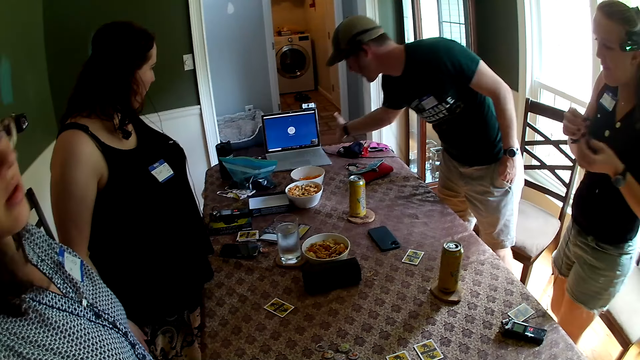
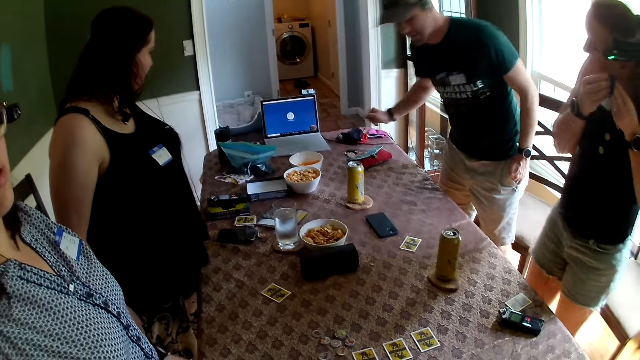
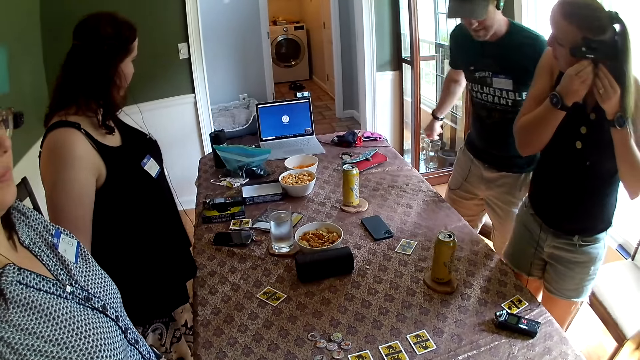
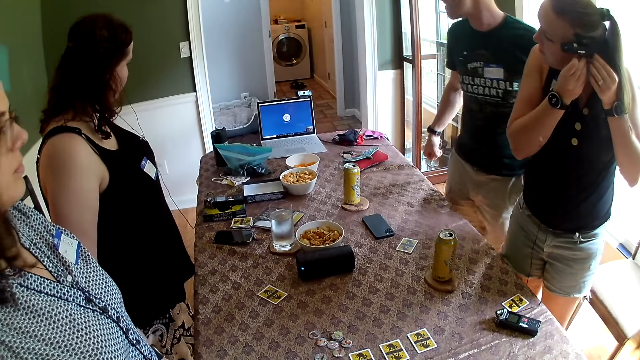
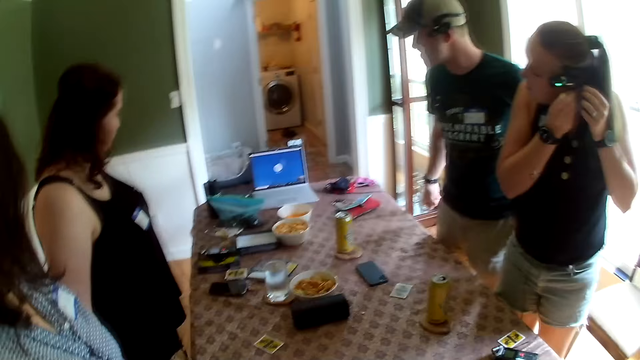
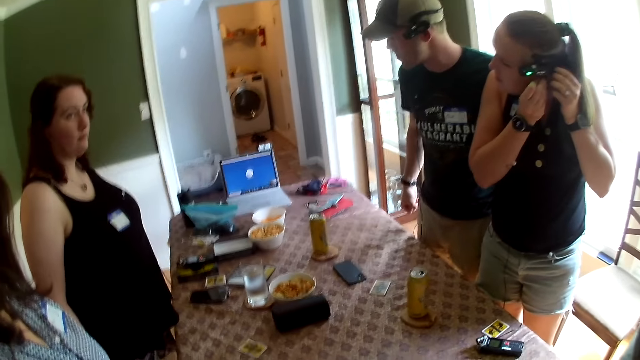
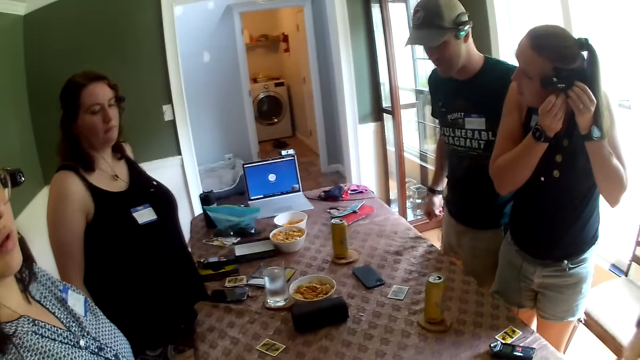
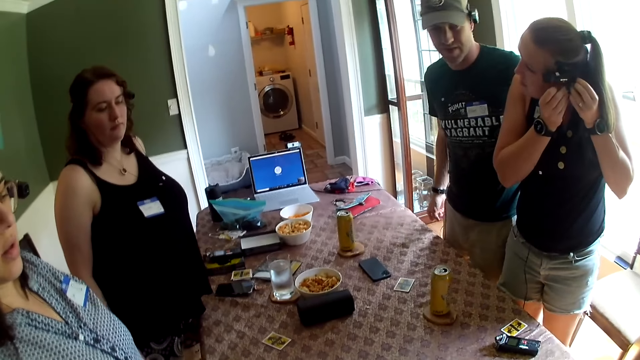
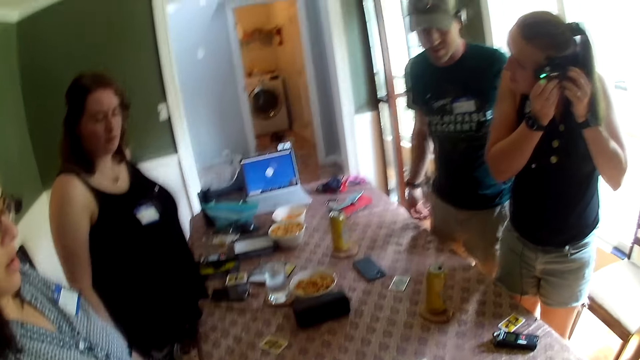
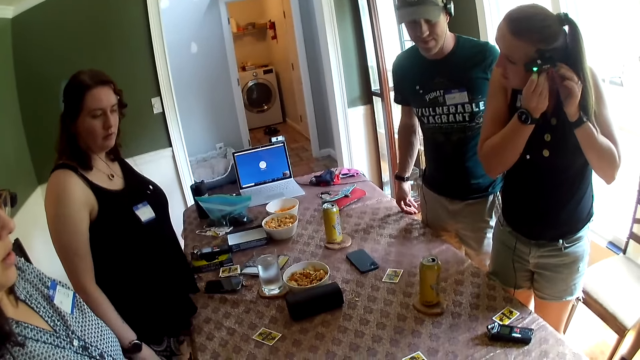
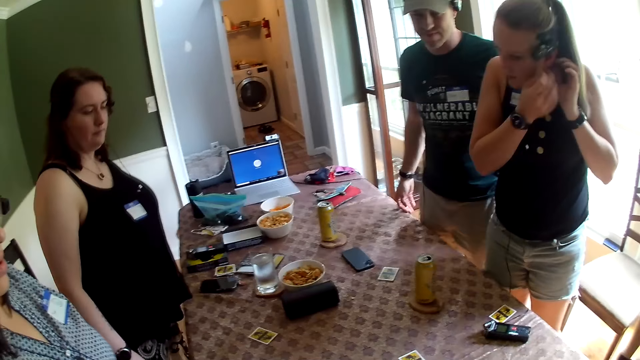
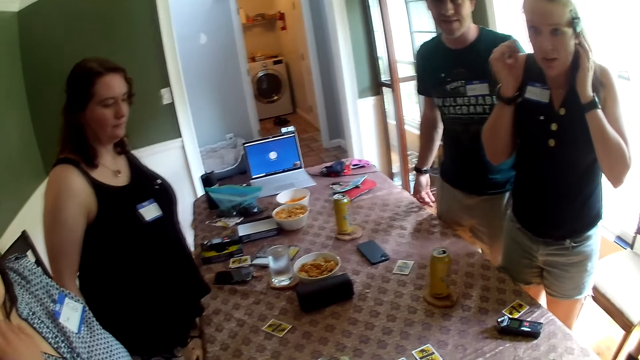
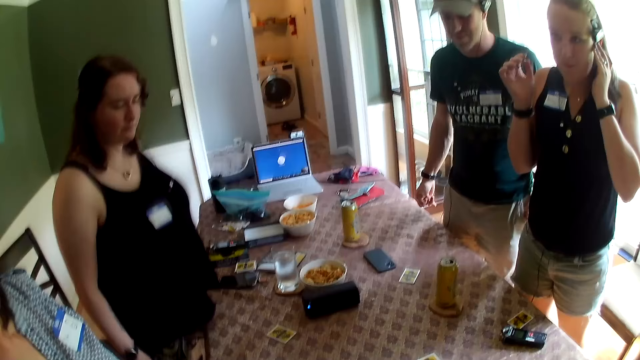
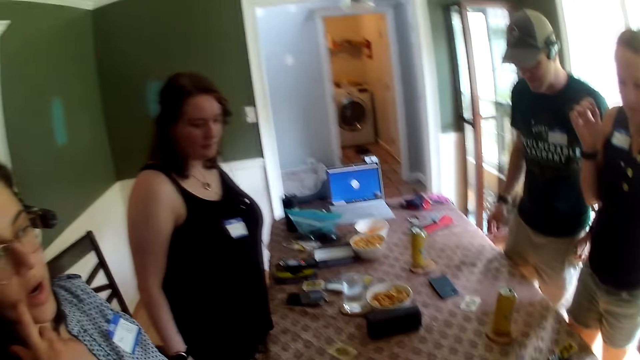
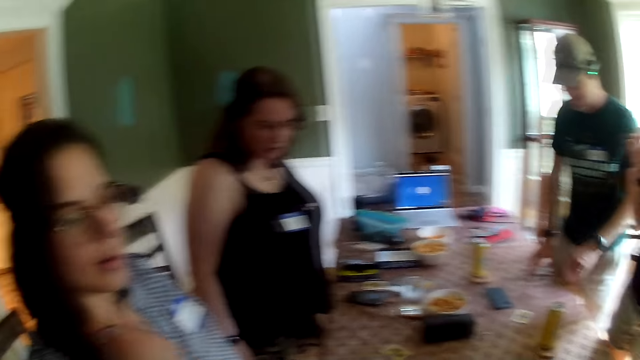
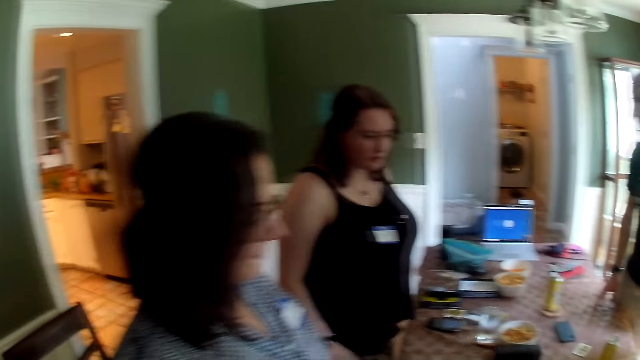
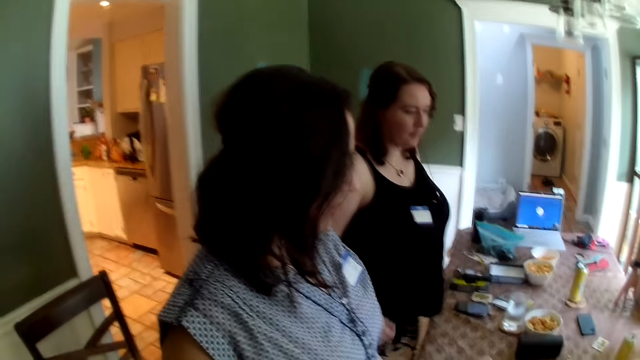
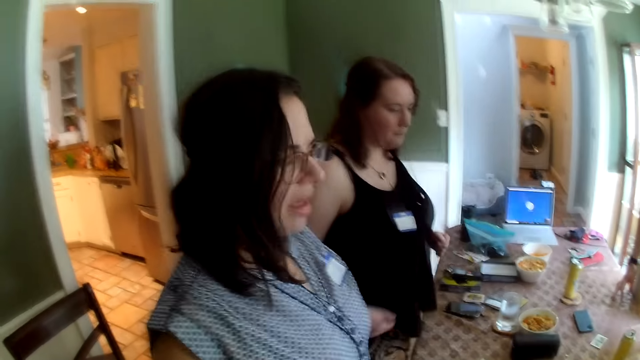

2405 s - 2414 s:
A woman puts the left earphone in her left ear with both hands. Another woman marches on the spot. A third woman scratches her face with her right hand. The camera wearer looks at the table. A man drops his right hand on the table.

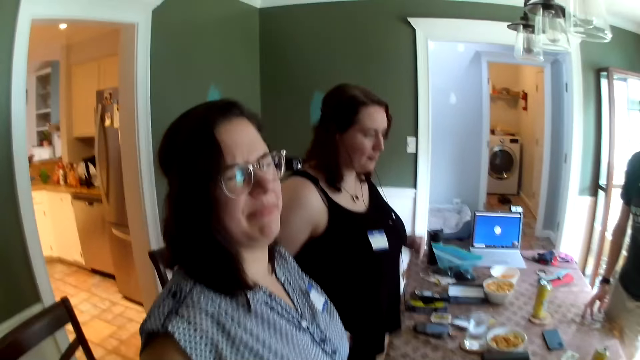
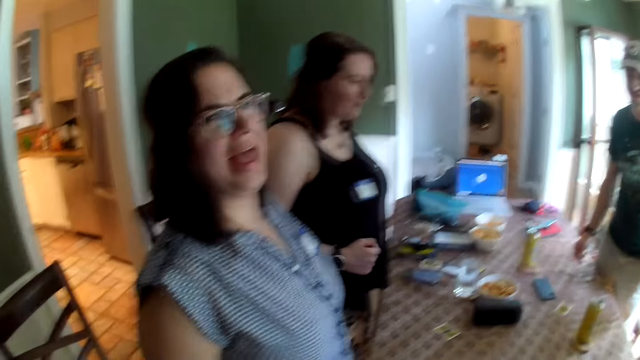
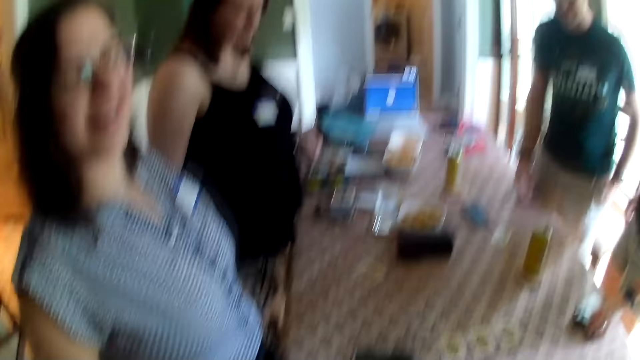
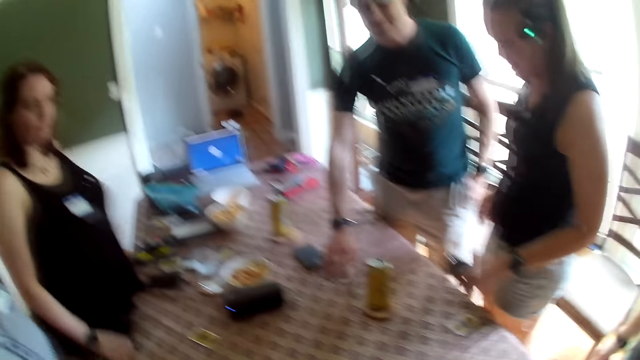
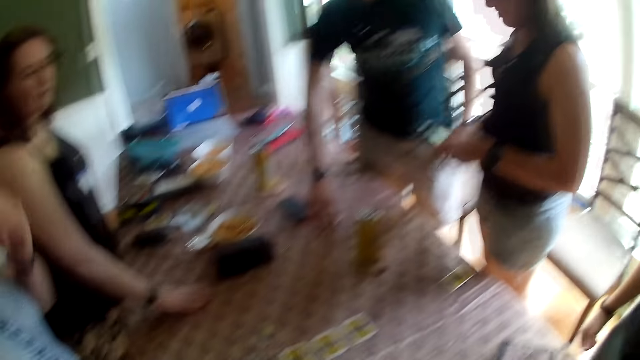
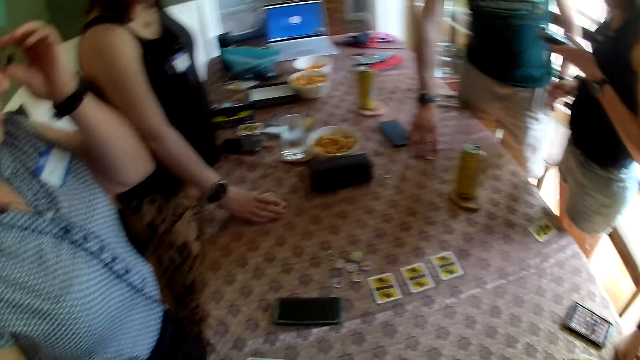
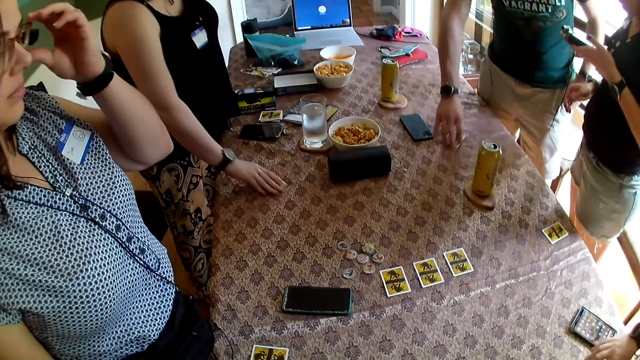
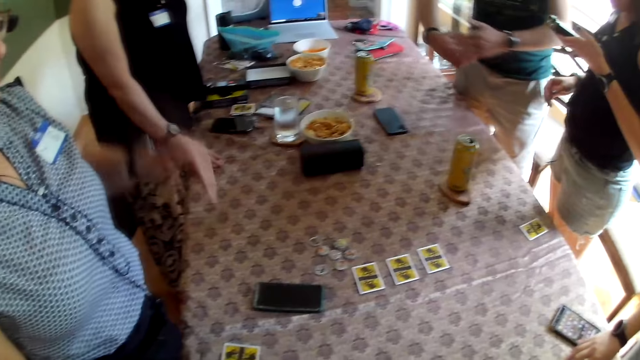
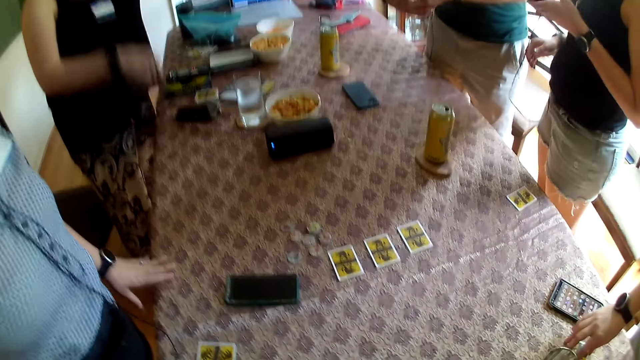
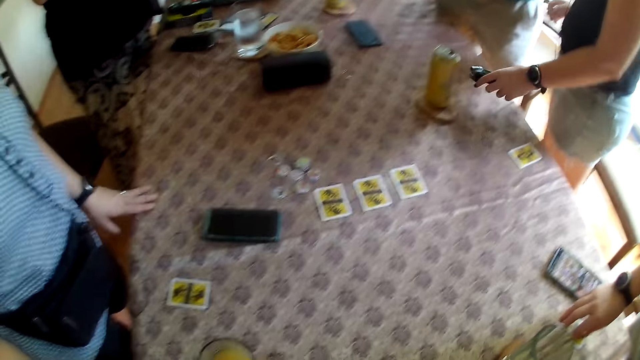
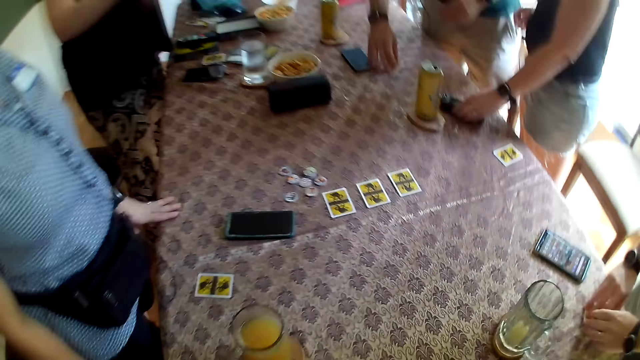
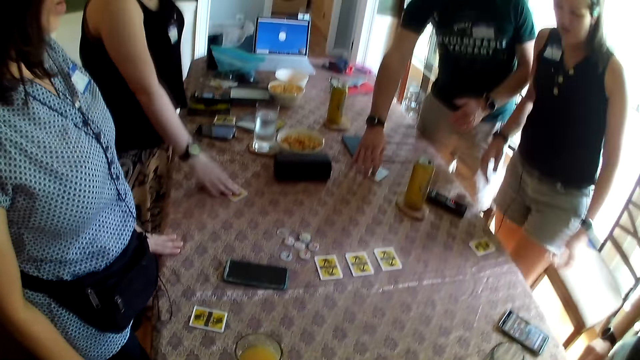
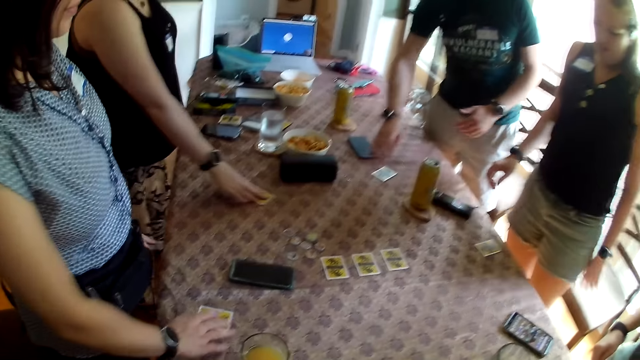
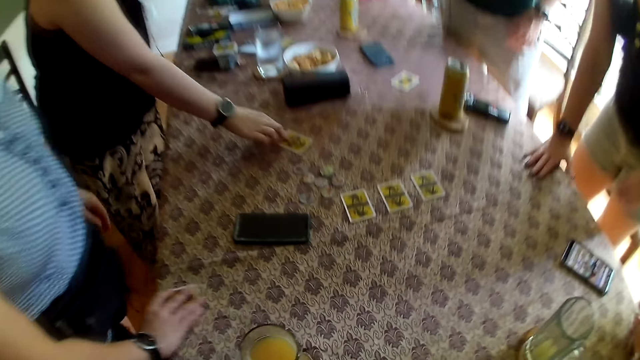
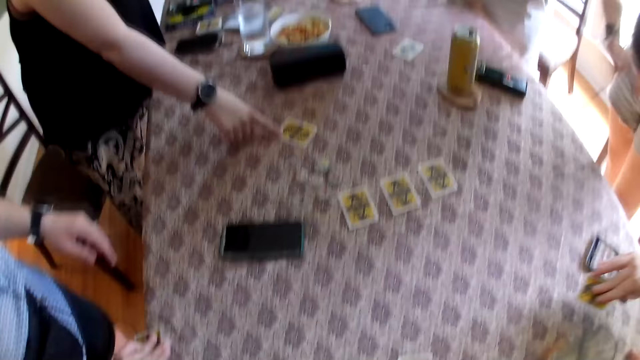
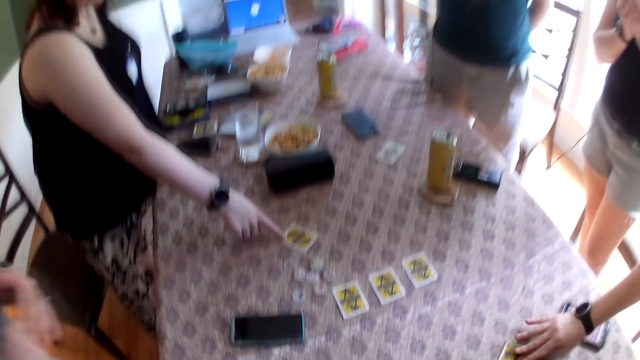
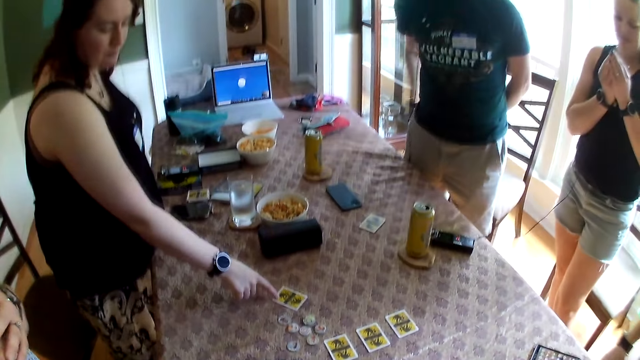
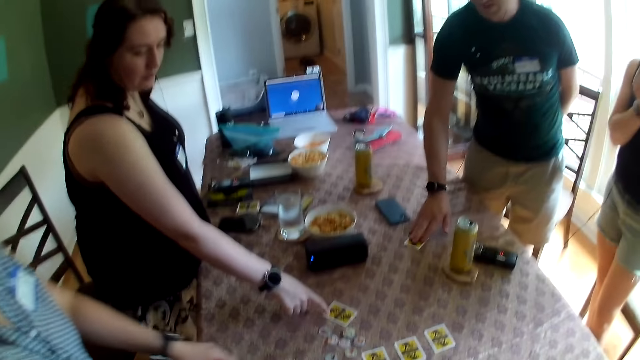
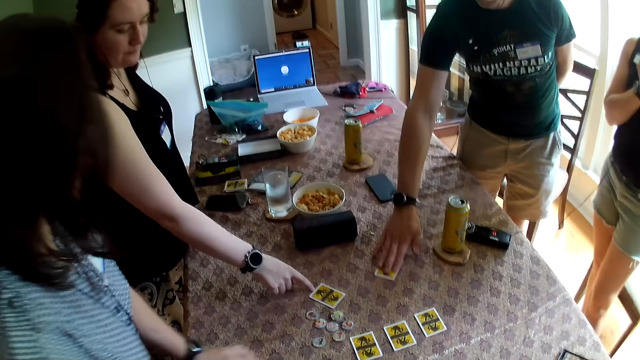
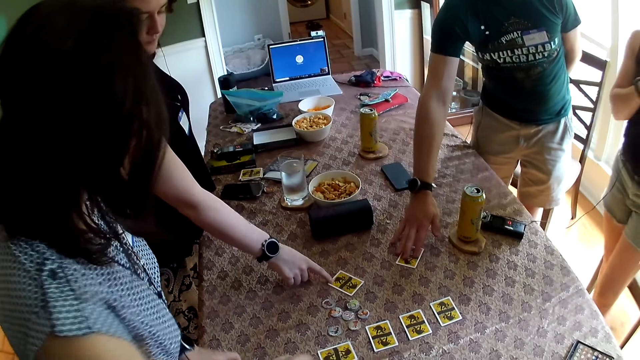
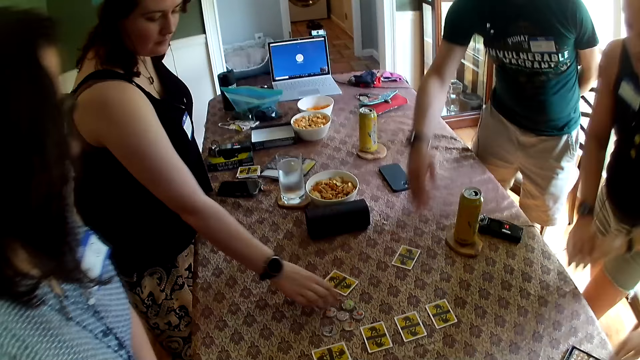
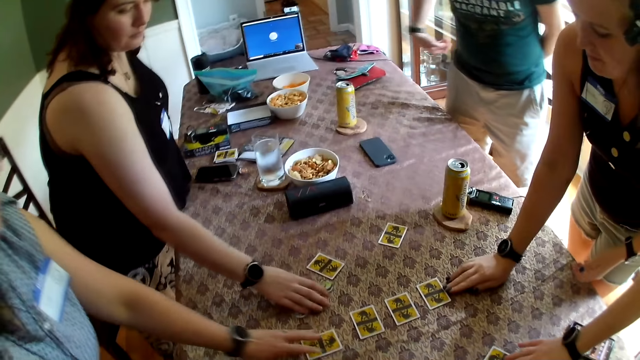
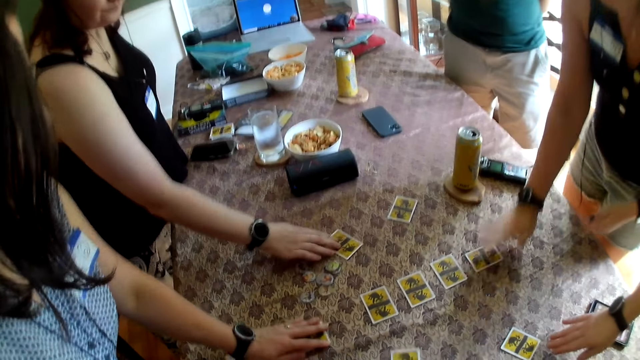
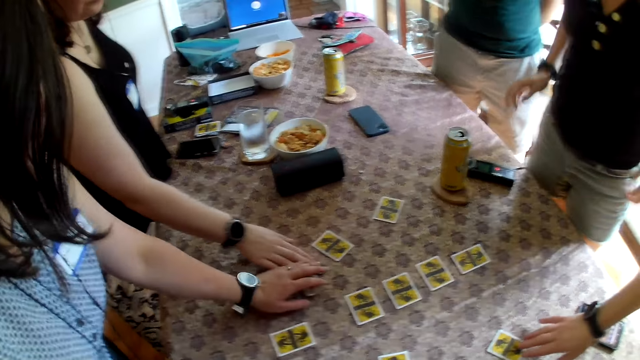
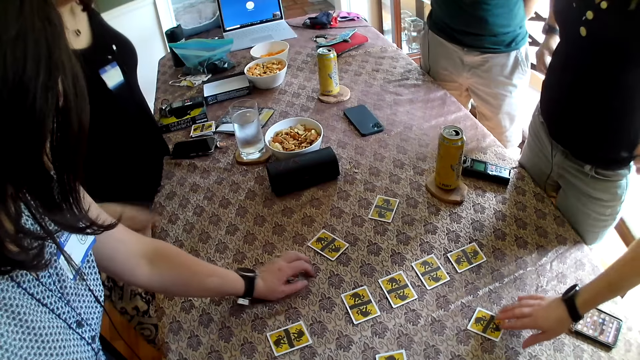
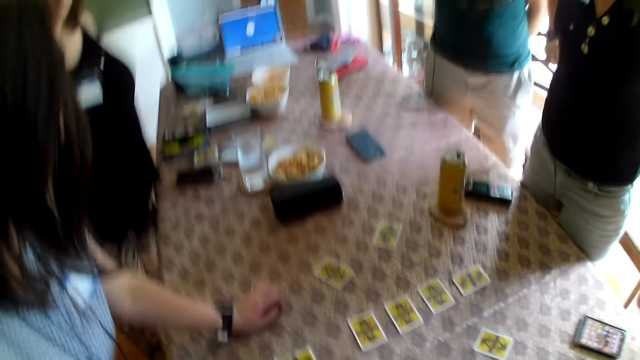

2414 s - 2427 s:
A woman picks up the transmitter pack from the table with her left hand. A man picks up his card from the table with his right hand. Another woman picks up her card from the table with her right hand. A third woman adjusts her glasses with her left hand. The third woman drops her left hand on the table. Another man picks up his card from the table with his right hand. The first woman drops the transmitter pack on the table with her left hand. The first man drops his card on the table with his right hand. The second woman drops her card on the table with her right hand. The third woman picks up her card from the table with her right hand. The first woman picks up her card from the table with her right hand. The second man drops his card on the table with his right hand. The camera wearer talks in the house. The first man moves his card on the table with his right hand. The third woman picks up her phone on the table with her left hand and drops her card on the table with her right hand. The first woman drops her card on the table with her right hand. The second woman moves the tokens on the table with her right hand. The second man moves his card on the table with his right hand. The third woman arranges her card and the tokens on the table with her left hand. The second woman moves her card on the table with her right hand. The first woman adjusts her shirt with both hands.
